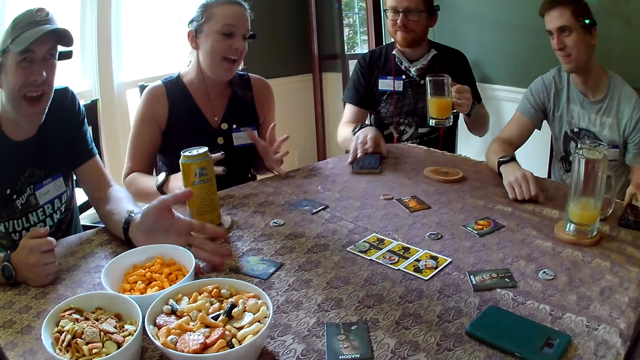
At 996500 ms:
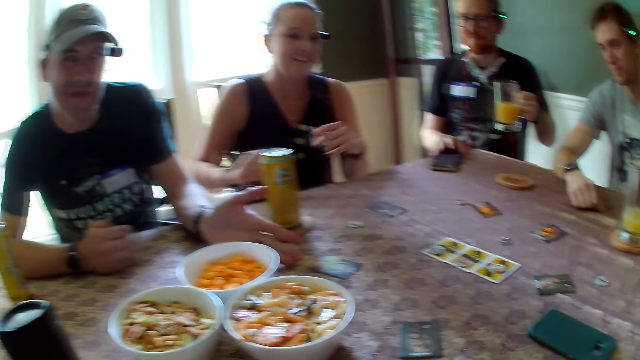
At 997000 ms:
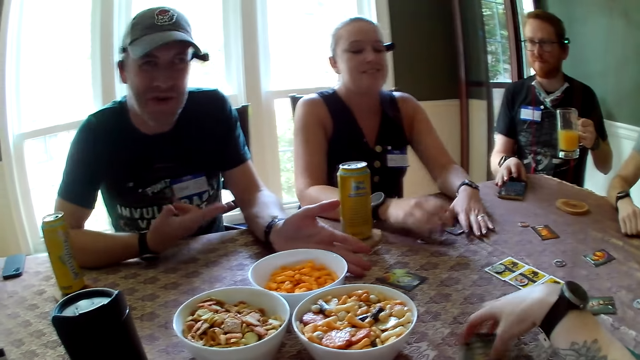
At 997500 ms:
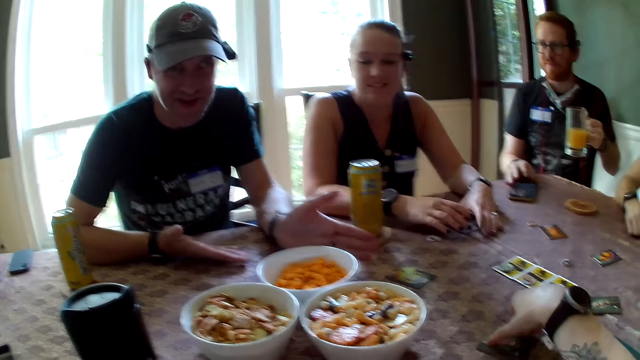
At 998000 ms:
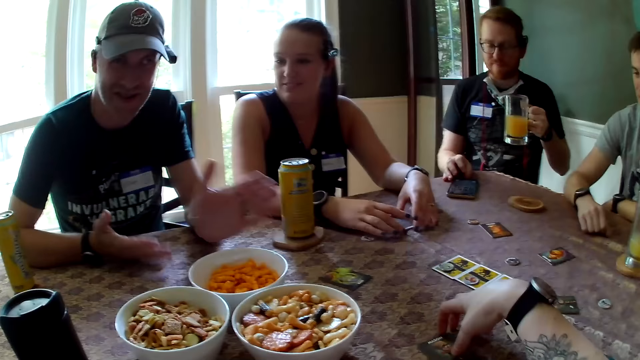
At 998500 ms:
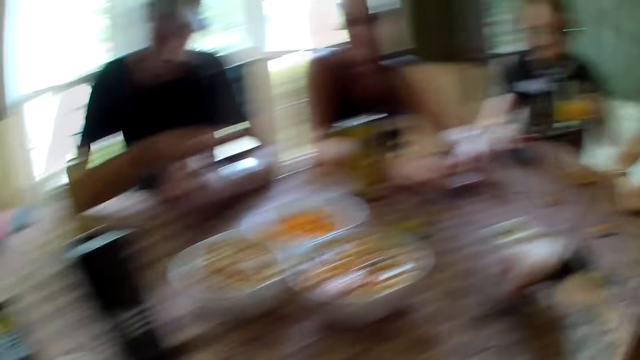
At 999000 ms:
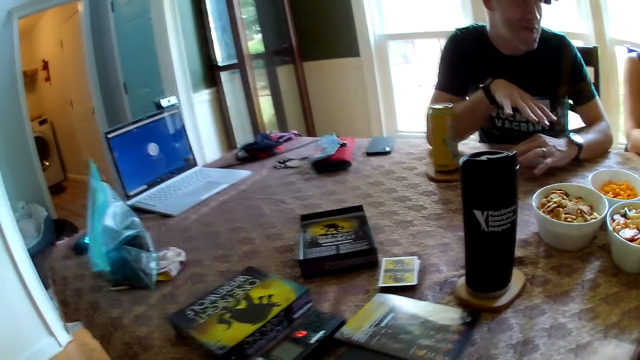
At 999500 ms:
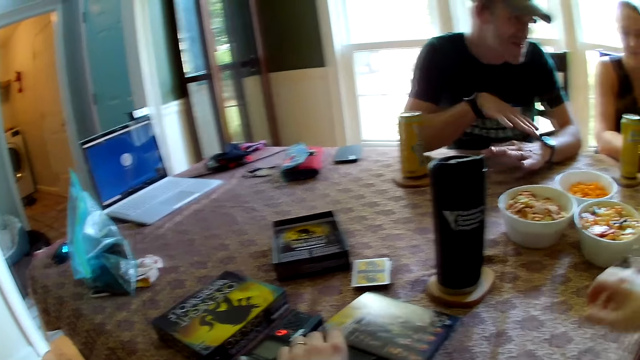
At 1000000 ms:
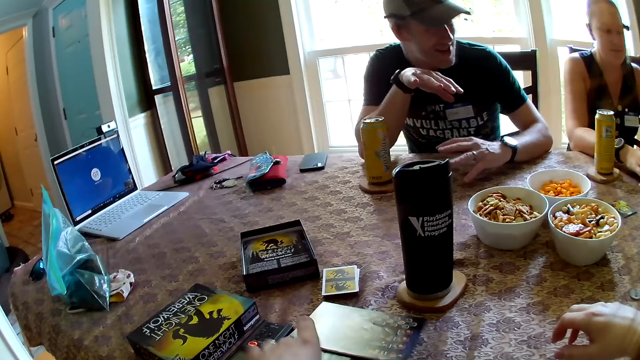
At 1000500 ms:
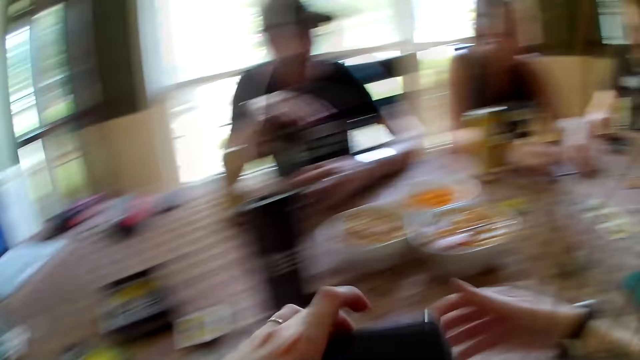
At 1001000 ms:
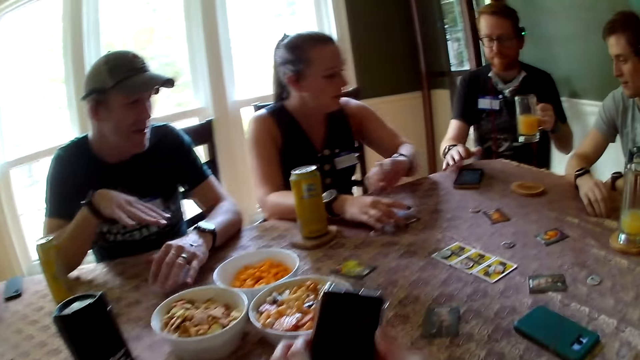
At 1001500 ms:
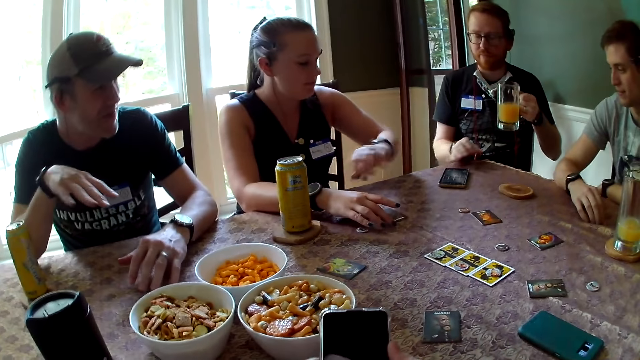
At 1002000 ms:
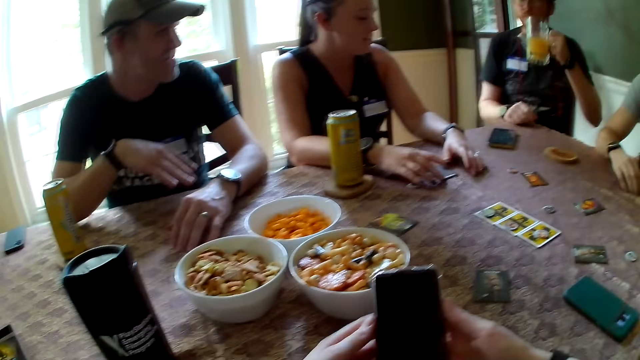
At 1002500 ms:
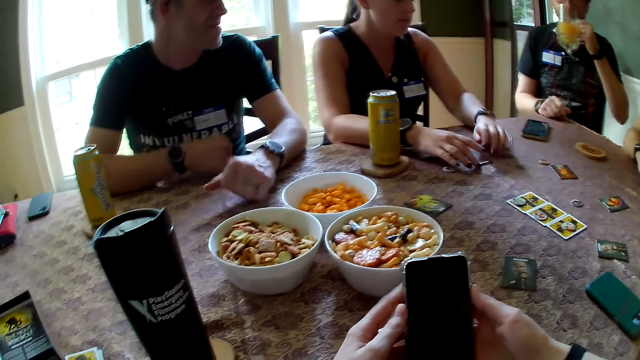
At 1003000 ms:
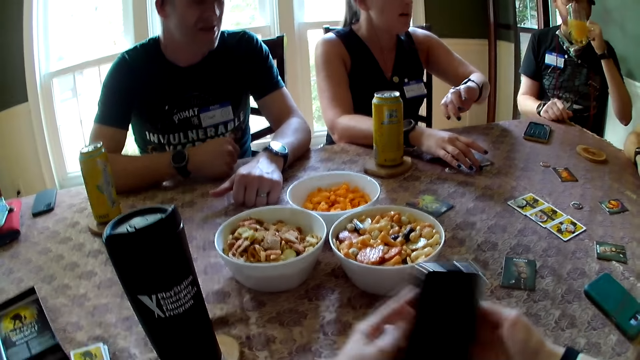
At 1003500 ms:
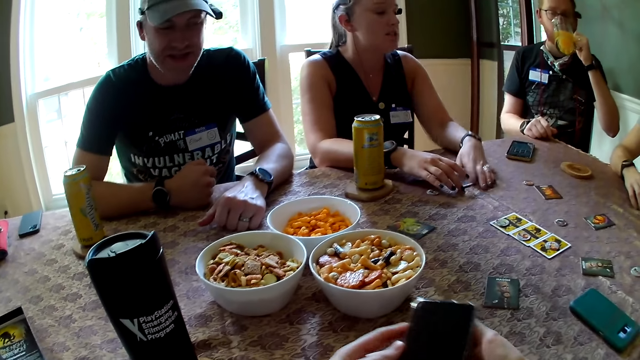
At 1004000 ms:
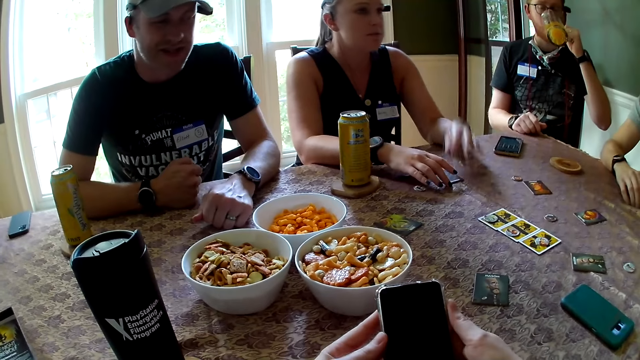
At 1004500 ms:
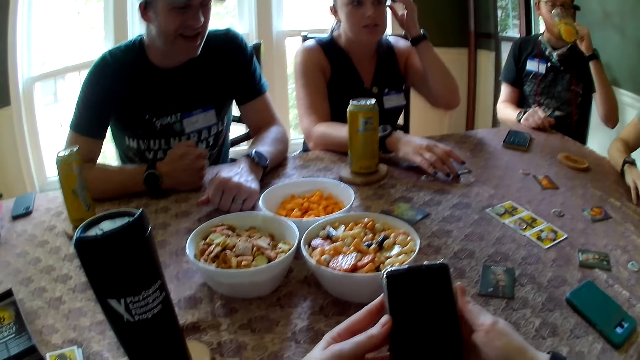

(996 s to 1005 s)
The man adjusts the phone on the table with his right hand. The woman places the glass cup on the coaster on the table with her right hand. The camera wearer adjusts a card on the table with her right hand. The woman touches the card. Another man interacts with the group. The camera wearer picks up a phone from the table with her left hand. She touches the booklet. The first man operates the phone on the table with his right hand. The camera wearer presses the phone with her two hands.

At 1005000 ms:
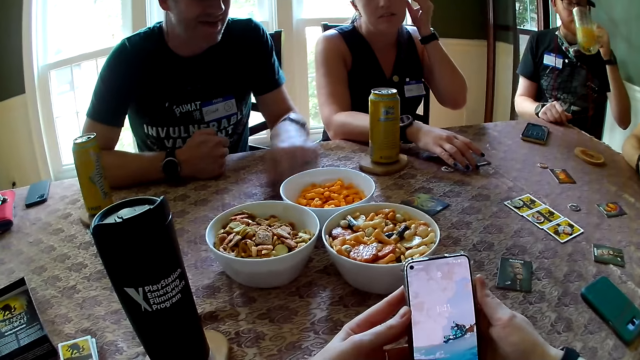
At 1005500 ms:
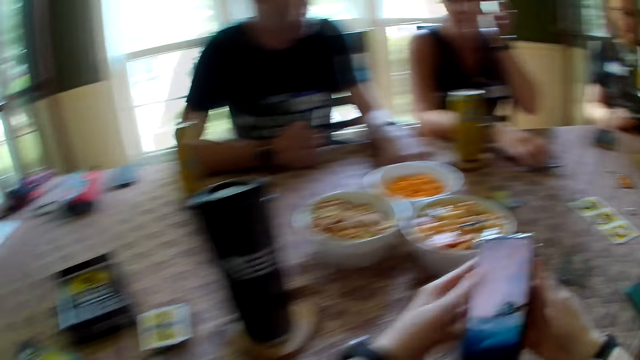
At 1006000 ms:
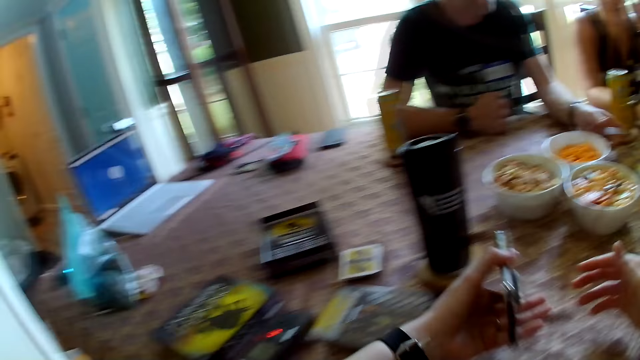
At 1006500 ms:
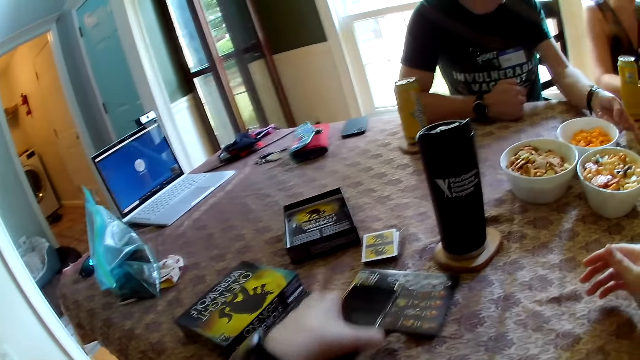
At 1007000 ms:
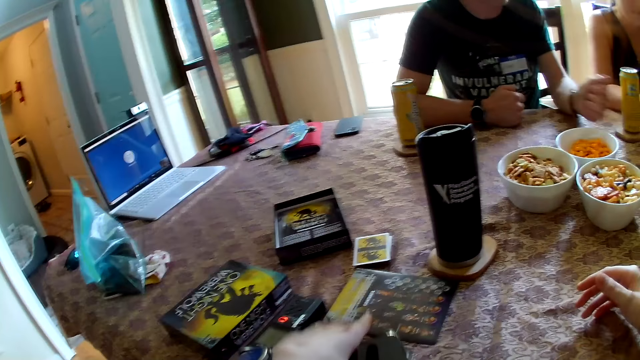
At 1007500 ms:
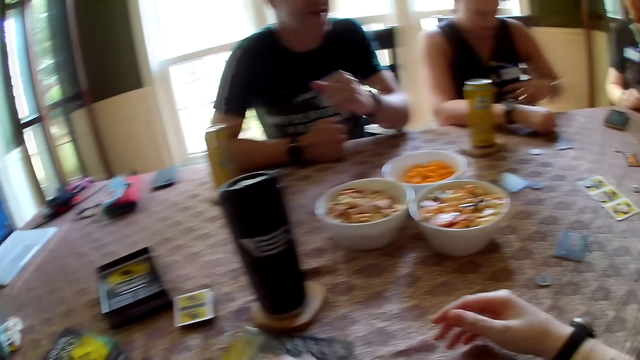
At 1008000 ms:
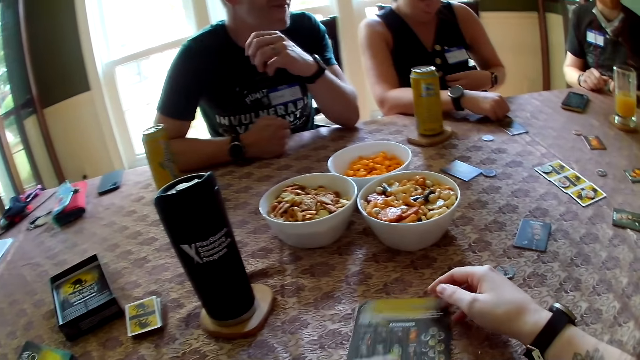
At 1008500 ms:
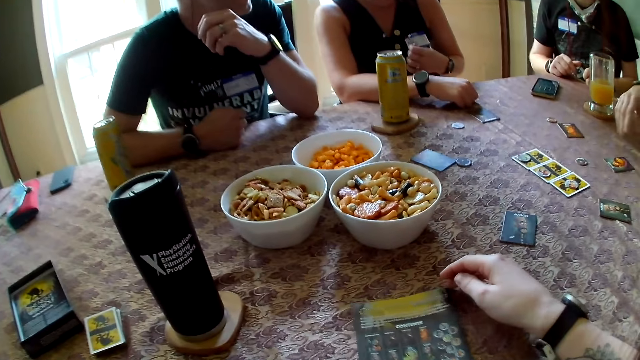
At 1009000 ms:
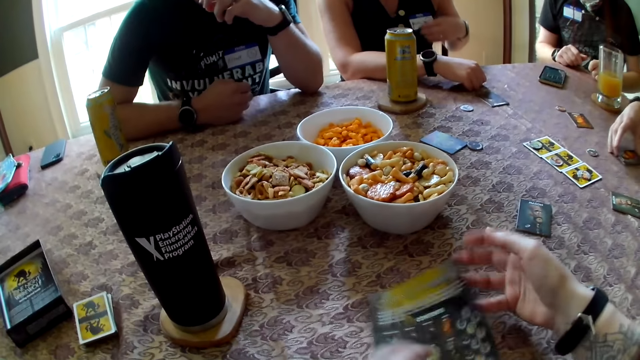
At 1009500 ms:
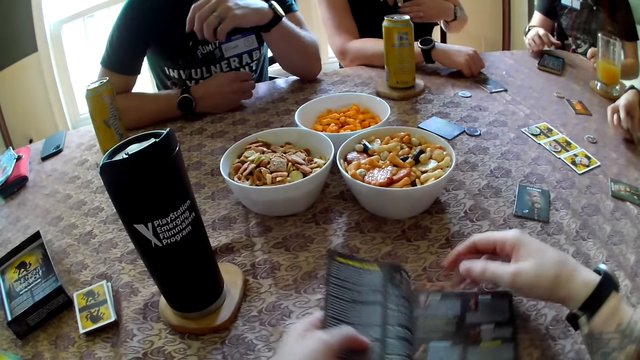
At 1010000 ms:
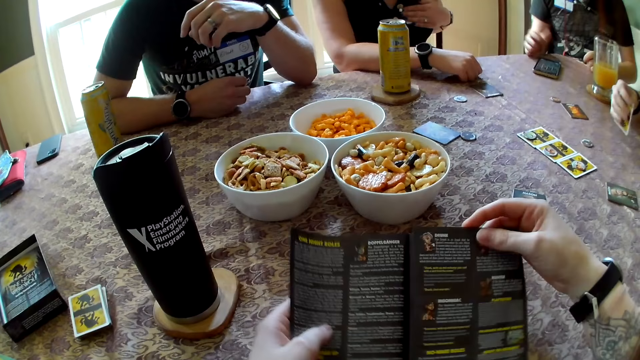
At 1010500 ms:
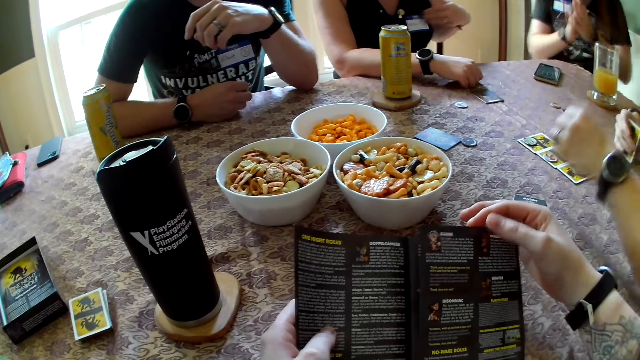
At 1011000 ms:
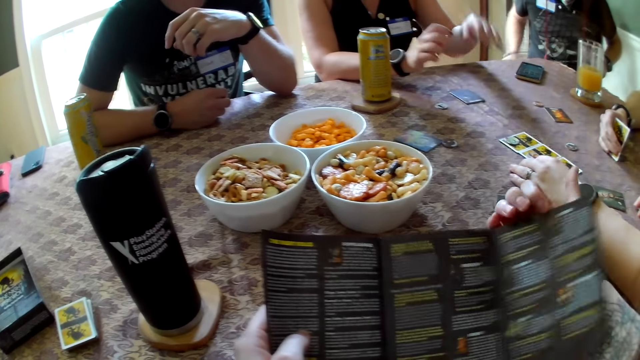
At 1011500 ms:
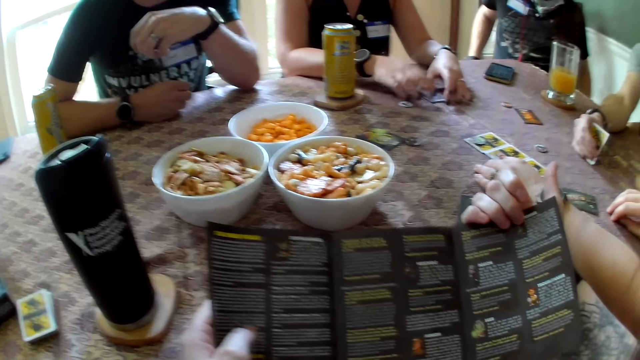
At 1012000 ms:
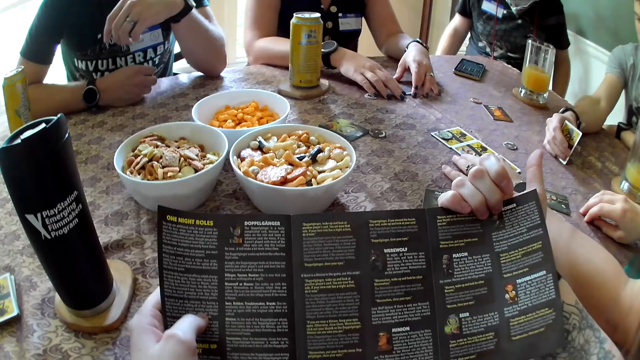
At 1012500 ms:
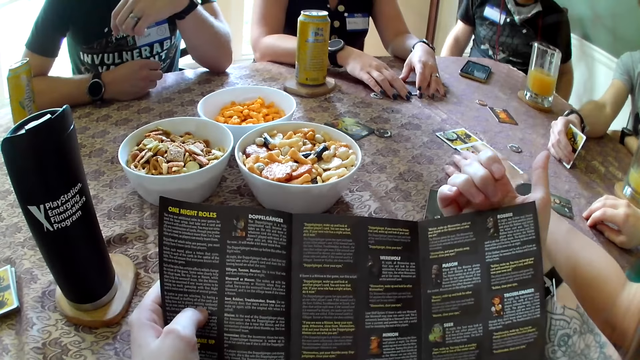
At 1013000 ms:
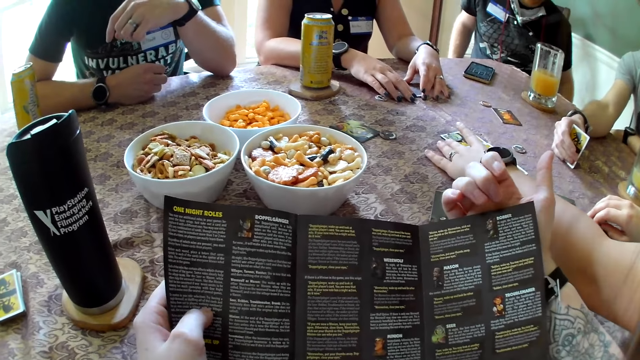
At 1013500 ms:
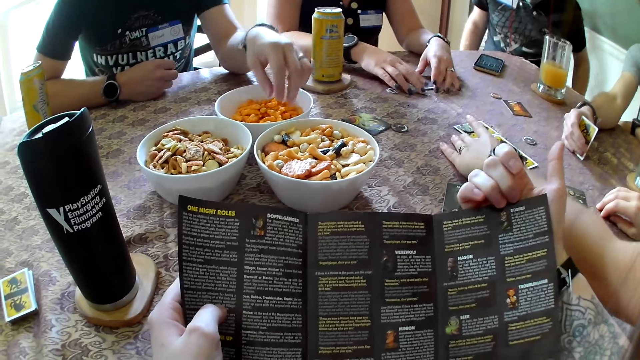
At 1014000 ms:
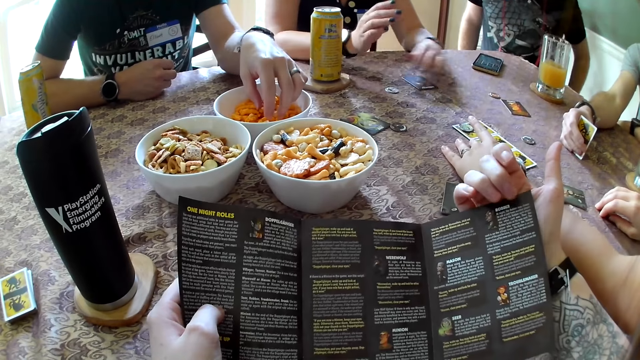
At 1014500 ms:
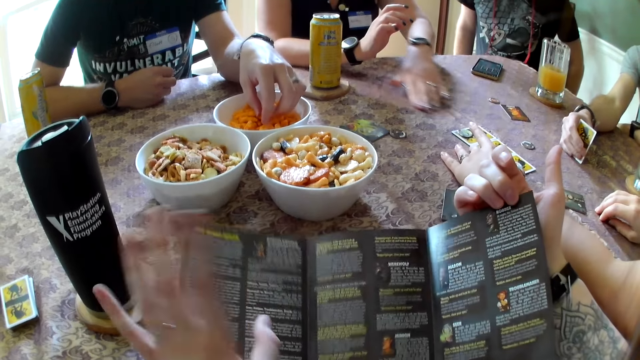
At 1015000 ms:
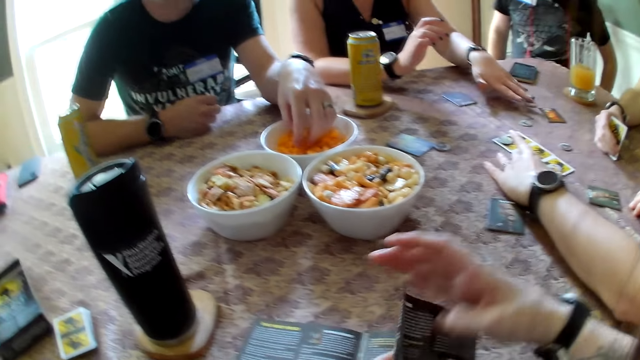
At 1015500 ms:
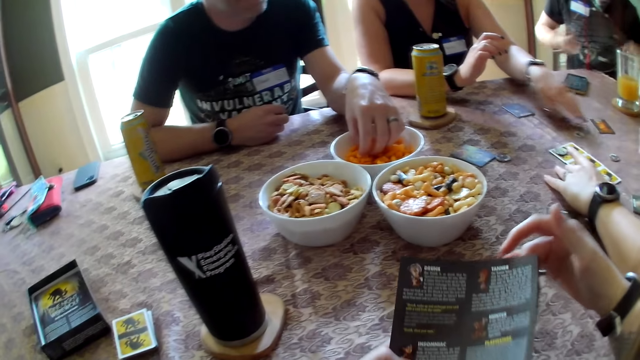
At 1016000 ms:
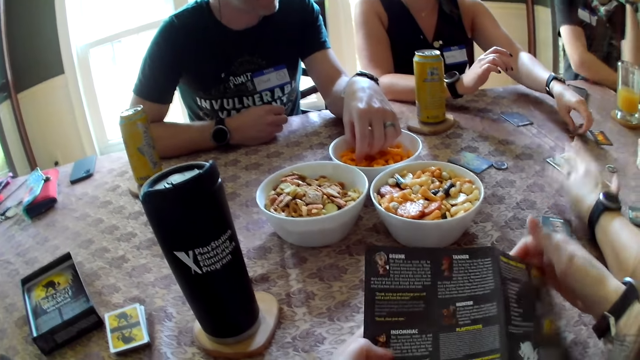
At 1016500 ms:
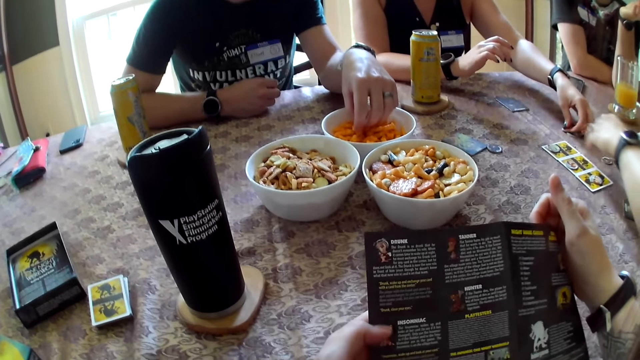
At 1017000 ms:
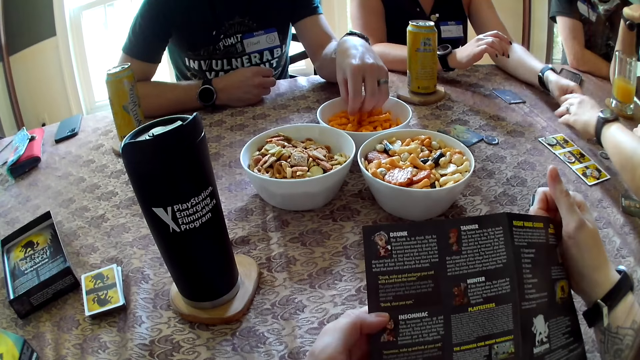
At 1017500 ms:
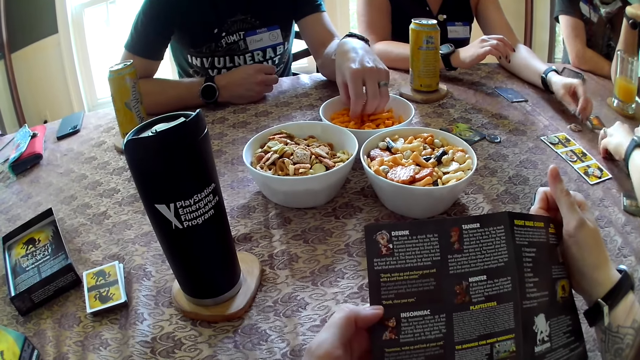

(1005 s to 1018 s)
The camera wearer places the phone on the table with her left hand. She picks up the book or booklet from the table with her left hand. She places the booklet on the front. A man picks up a card from the table with his right hand. The camera wearer opens the book on the table with her right hand. A woman touches the card. Another woman adjusts the cards in the middle of the table with her left hand. Another man takes cheese balls from the plate on the table with his left hand. The first woman adjusts the tokens on the table with her left hand. The camera wearer flips the booklet.
